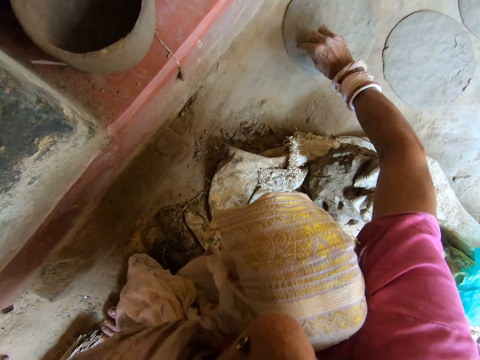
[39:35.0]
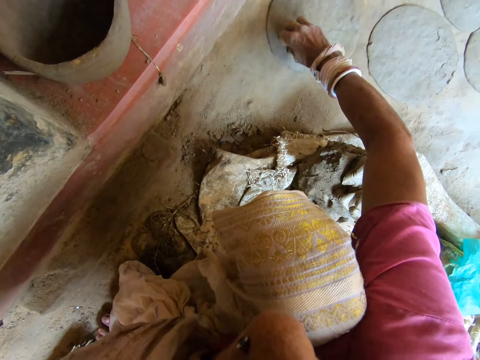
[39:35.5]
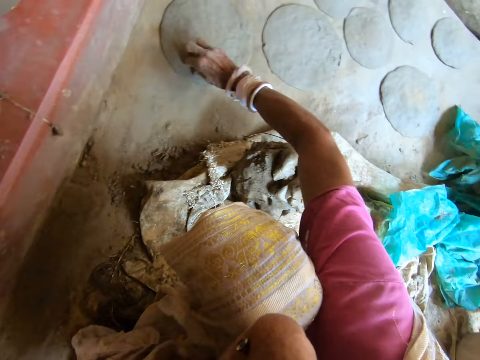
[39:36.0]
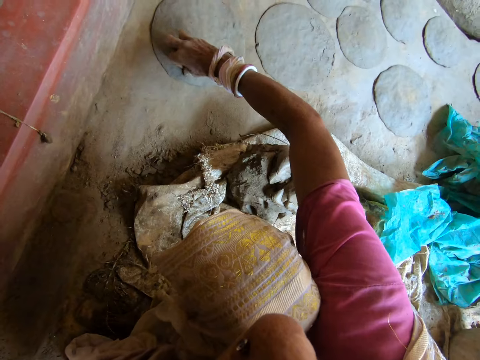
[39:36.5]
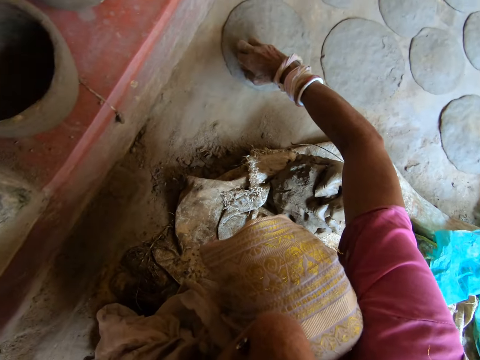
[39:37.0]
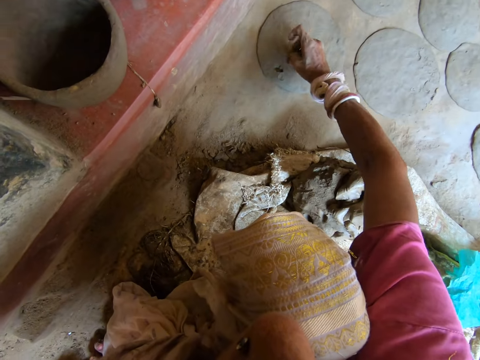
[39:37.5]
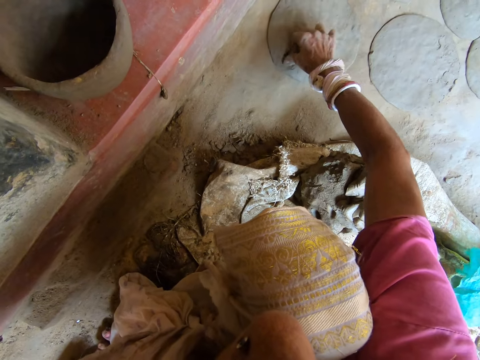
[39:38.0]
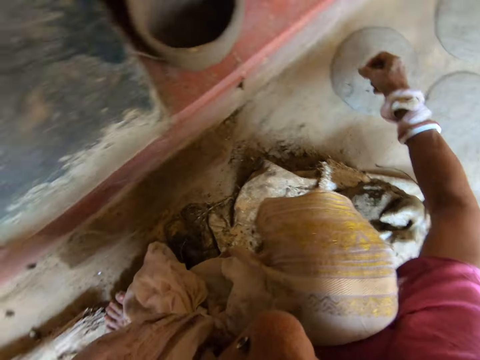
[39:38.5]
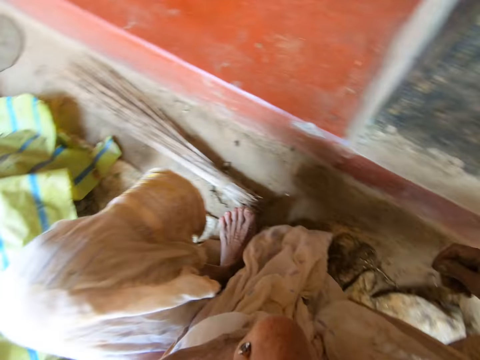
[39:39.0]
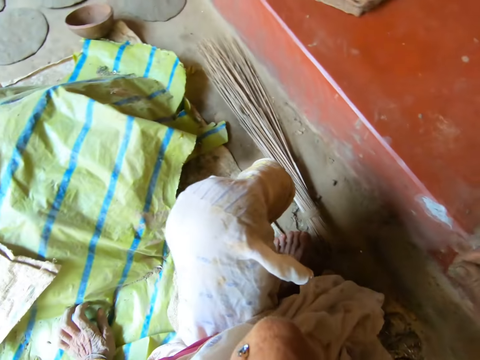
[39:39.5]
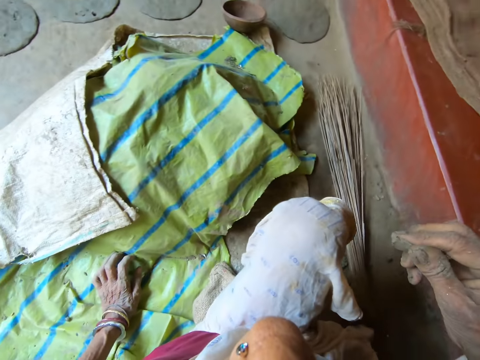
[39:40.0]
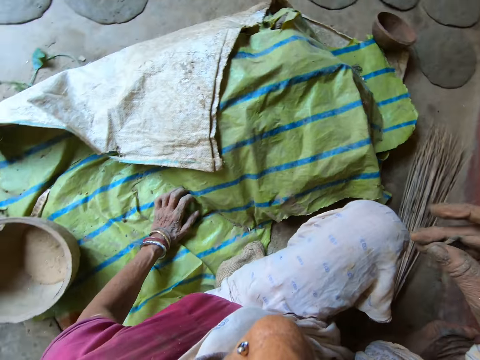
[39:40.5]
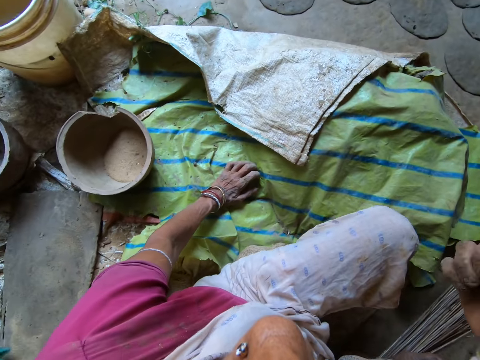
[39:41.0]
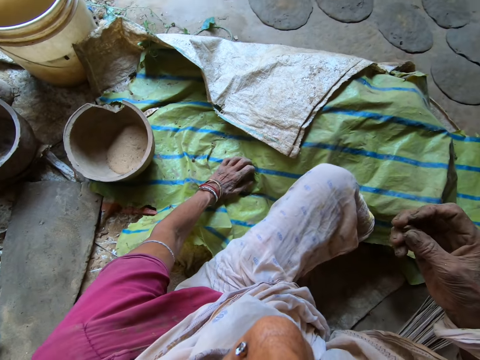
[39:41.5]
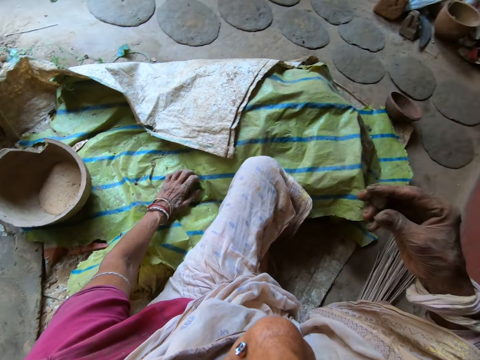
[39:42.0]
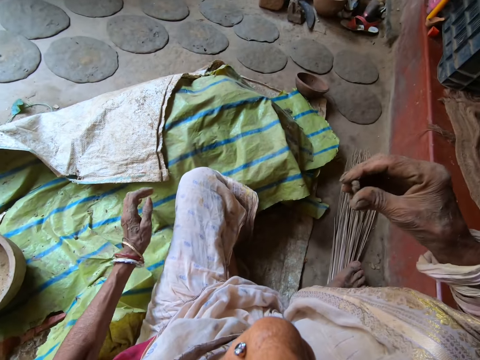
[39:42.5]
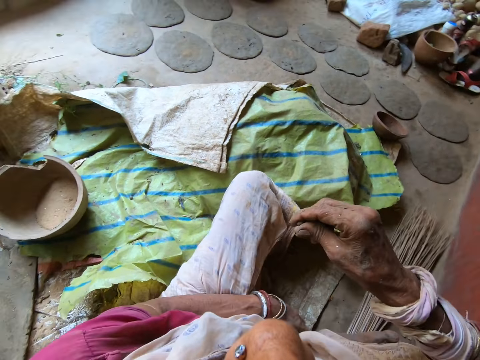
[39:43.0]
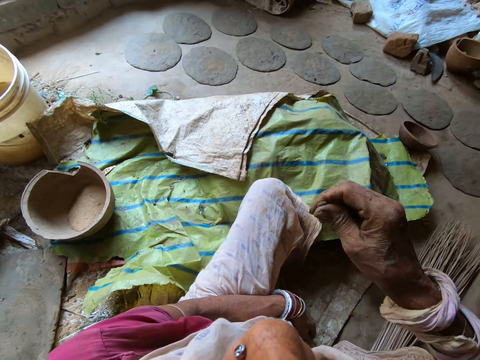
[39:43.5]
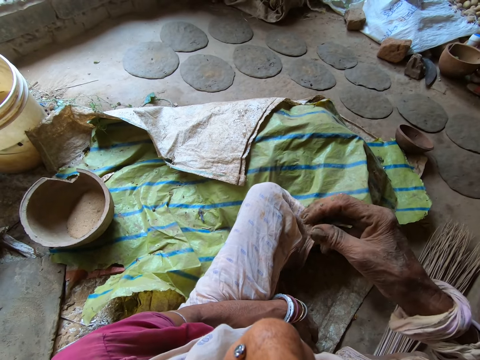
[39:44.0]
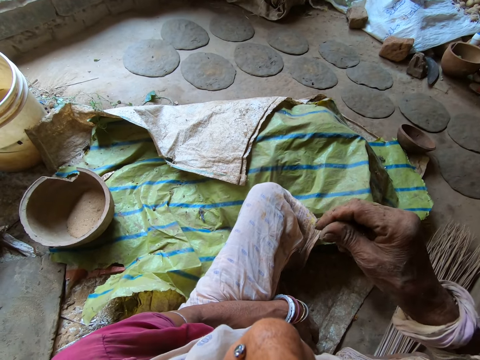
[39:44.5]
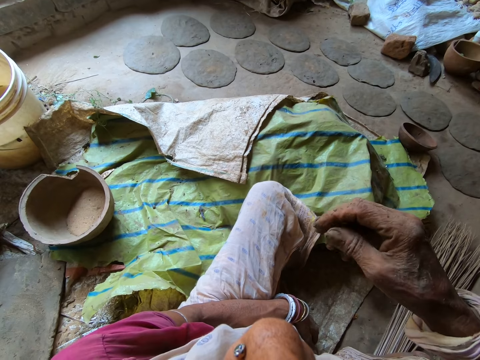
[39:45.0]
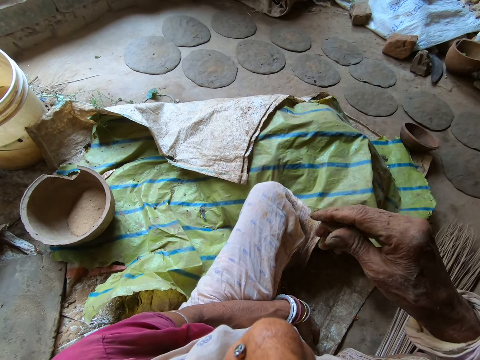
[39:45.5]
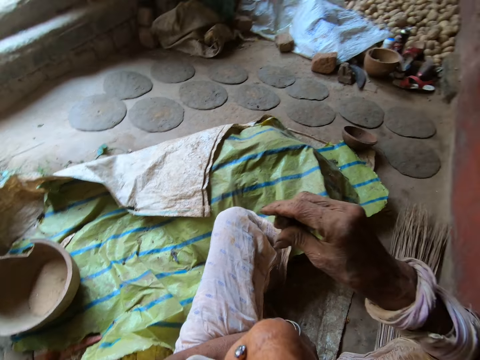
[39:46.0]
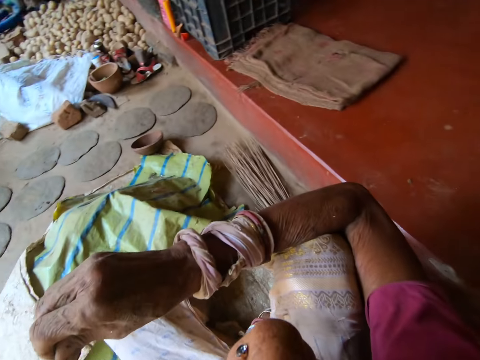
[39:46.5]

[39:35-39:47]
The camera wearer picks out dirt from the piece of moulded clay on the ground with her right hand. She smoothens the piece of moulded clay on the ground with her right hand and fixes damage made on the clay. She moulds pieces of clay in her right hand and squeezes a piece of clay.

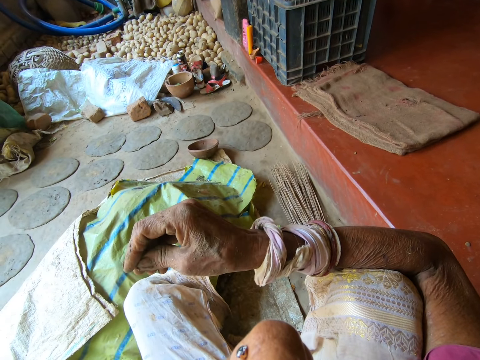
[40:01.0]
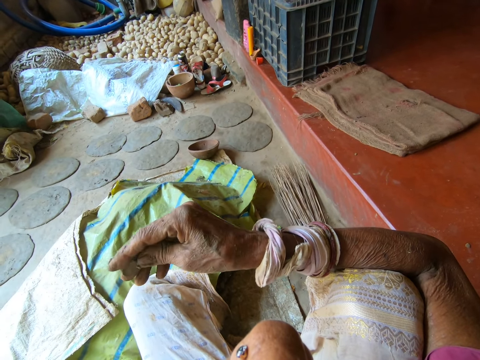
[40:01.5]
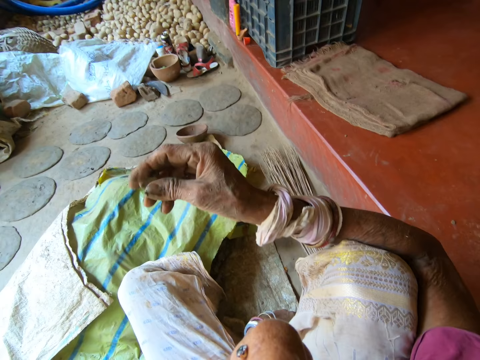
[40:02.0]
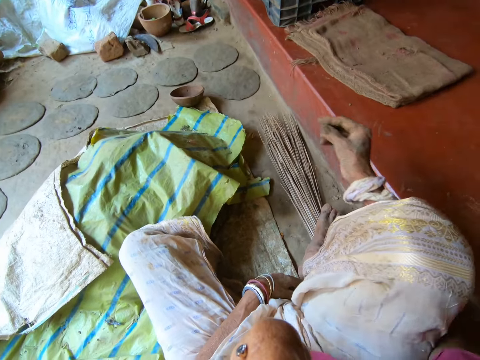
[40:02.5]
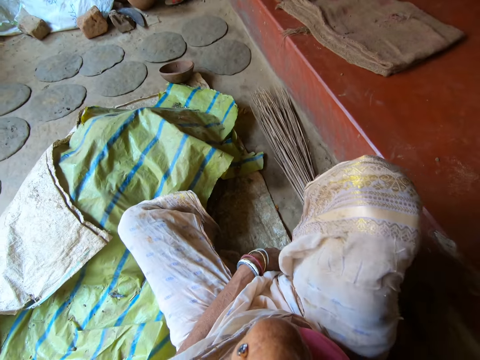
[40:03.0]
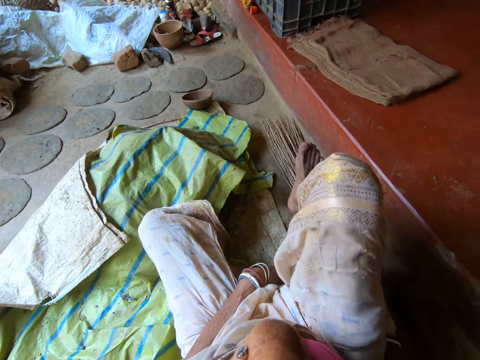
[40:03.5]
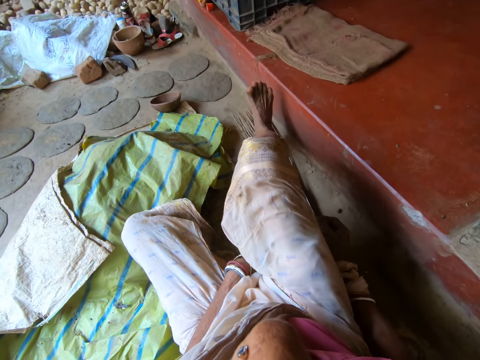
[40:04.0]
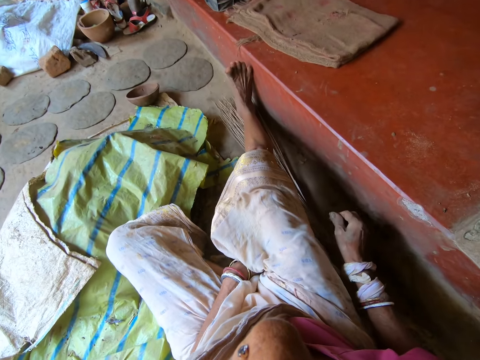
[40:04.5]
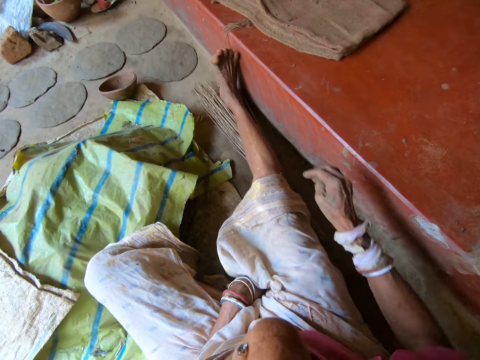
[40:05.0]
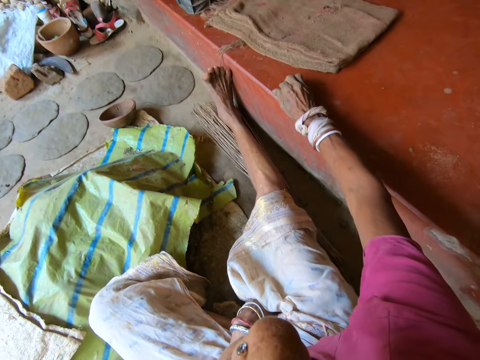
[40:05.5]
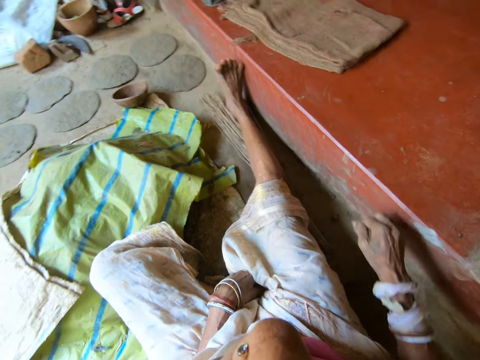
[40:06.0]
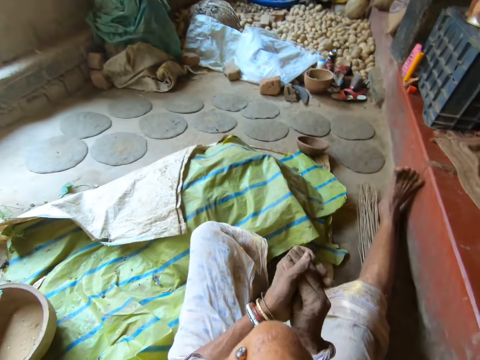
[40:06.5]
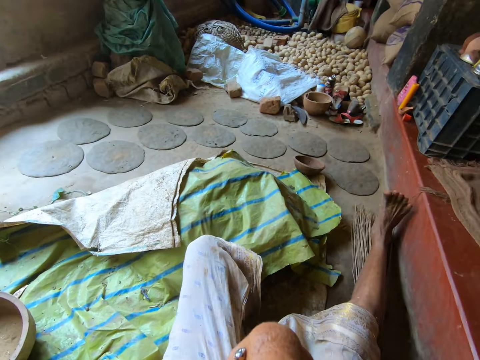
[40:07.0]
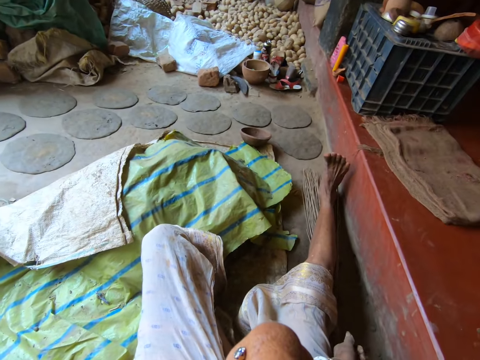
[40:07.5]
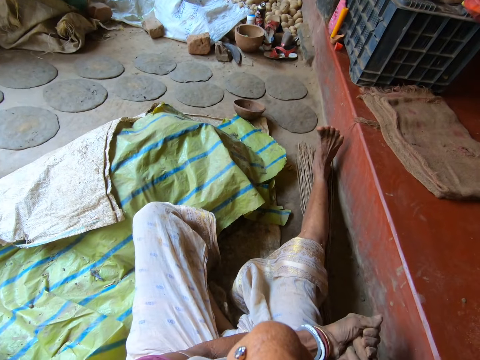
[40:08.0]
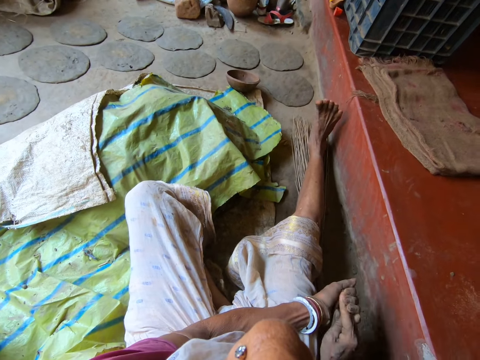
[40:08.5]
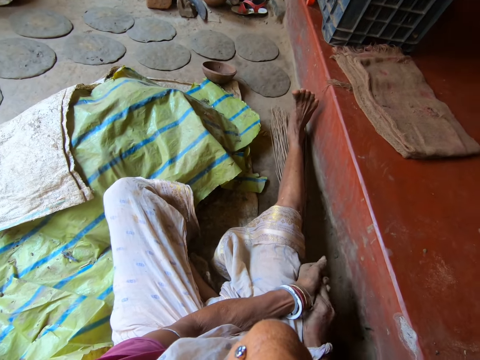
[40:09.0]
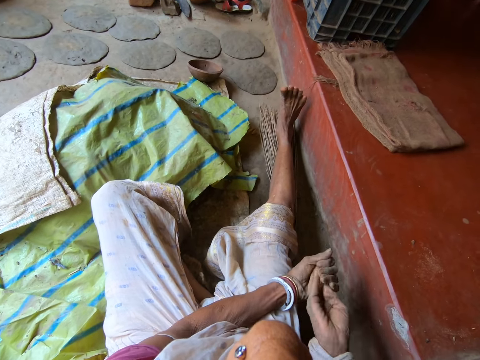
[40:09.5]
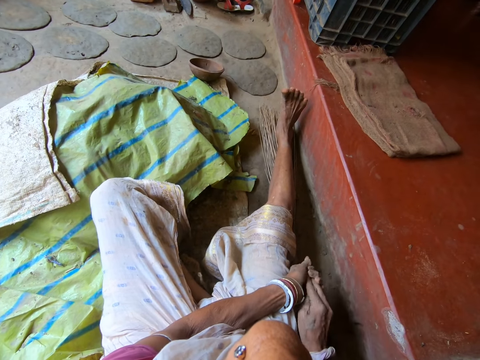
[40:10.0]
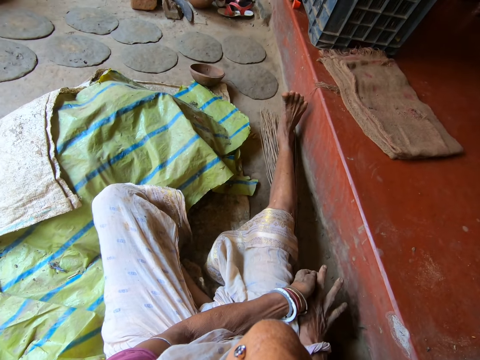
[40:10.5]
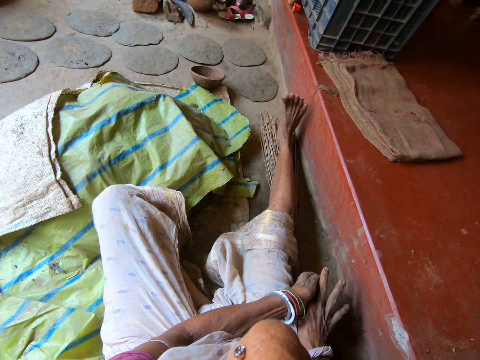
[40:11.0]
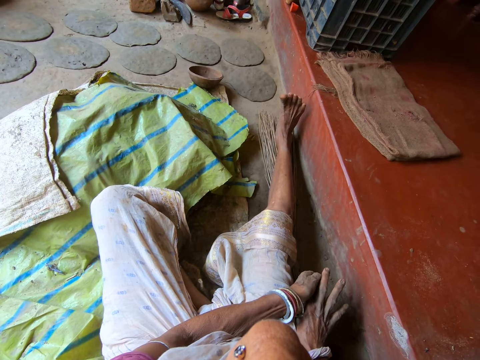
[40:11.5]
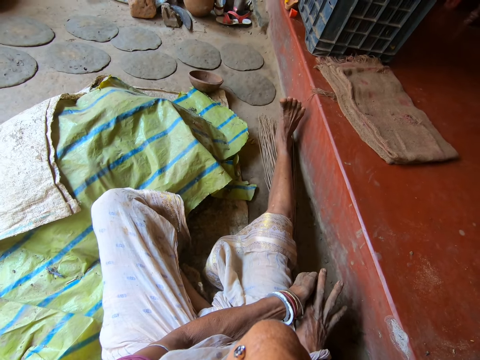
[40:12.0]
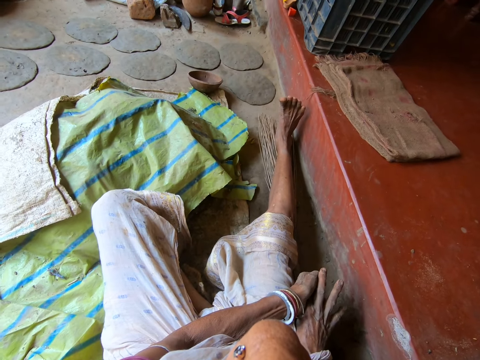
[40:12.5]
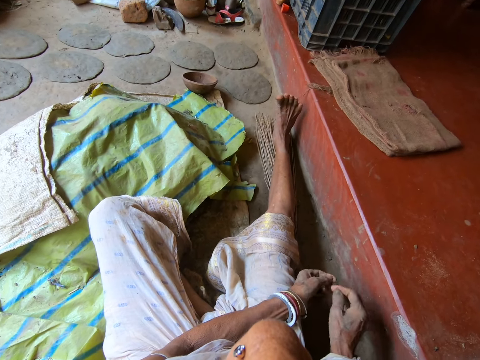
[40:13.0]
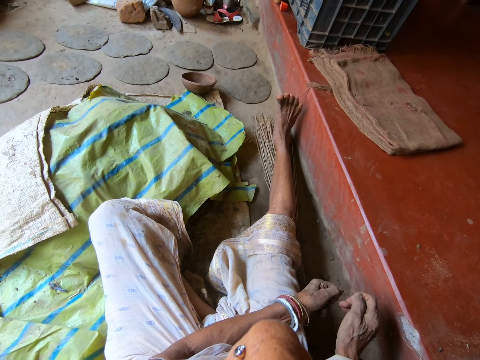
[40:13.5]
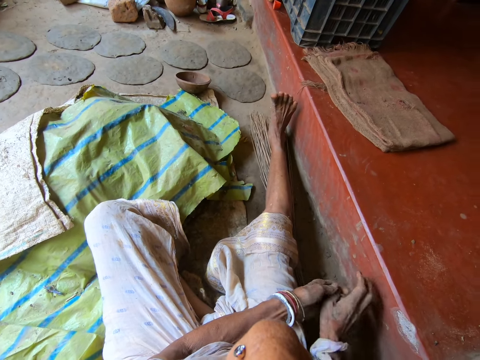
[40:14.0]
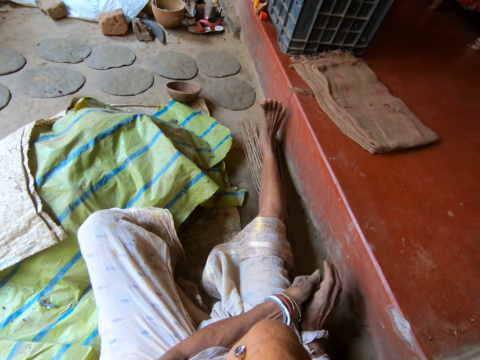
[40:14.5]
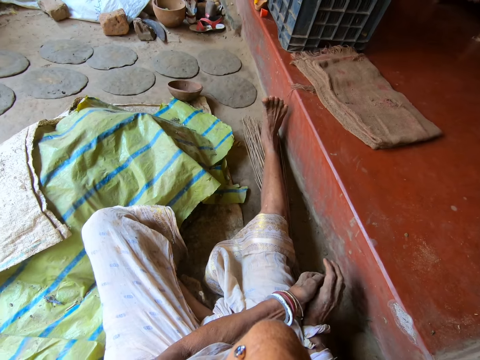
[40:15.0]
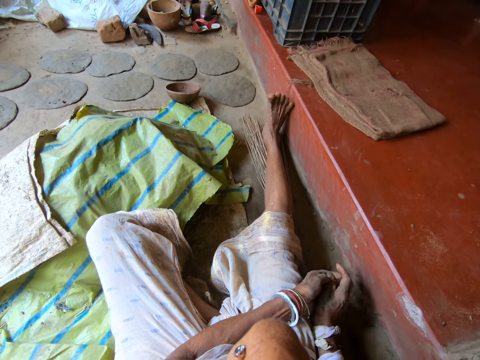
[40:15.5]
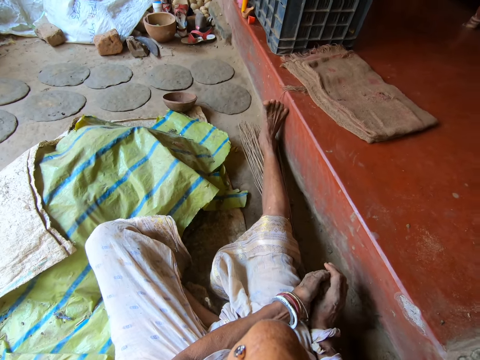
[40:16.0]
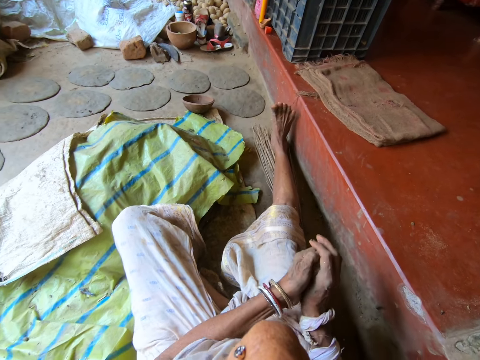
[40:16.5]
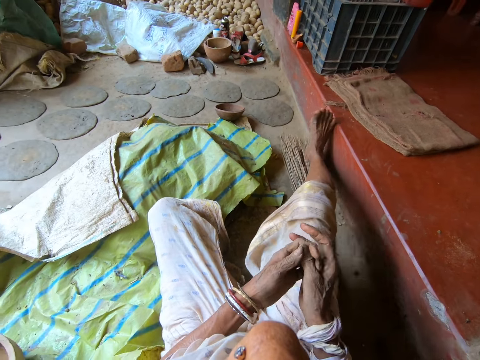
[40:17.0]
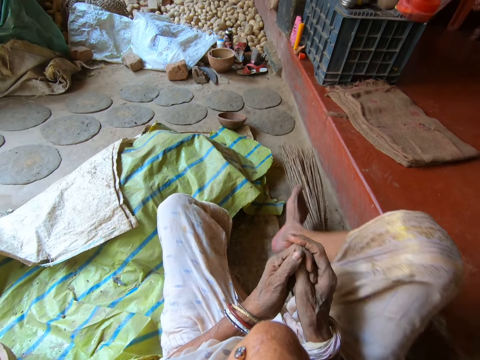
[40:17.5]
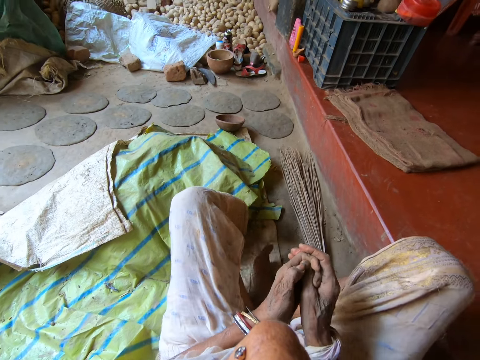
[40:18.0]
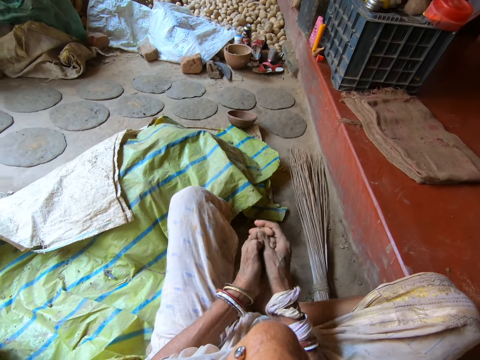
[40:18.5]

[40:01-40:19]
The camera wearer drops the piece of clay in her right hand on the ground. She stretches her right leg. She wipes the concrete deck with her right hand and scratches the floor. She rubs off clay on her right hand with her left hand. She folds her right leg.
